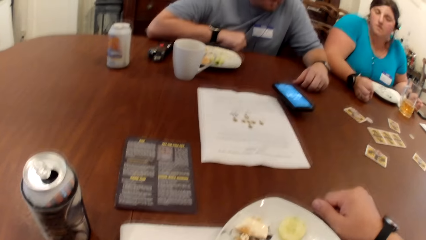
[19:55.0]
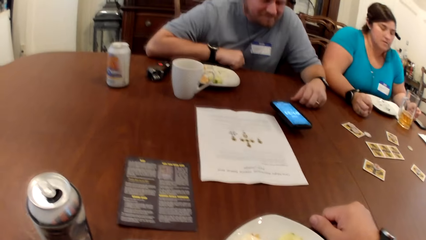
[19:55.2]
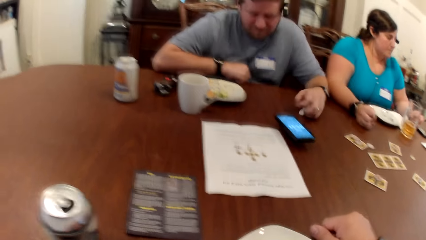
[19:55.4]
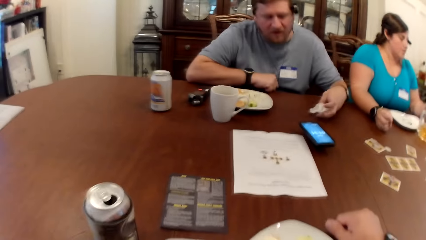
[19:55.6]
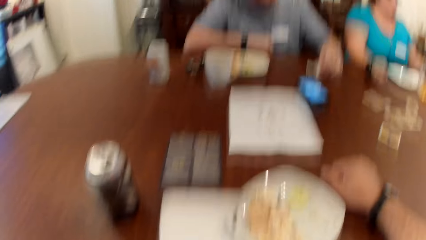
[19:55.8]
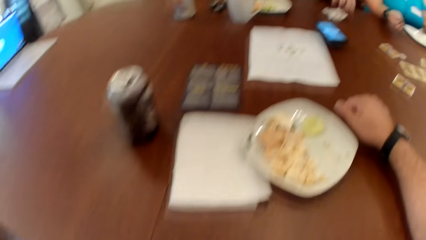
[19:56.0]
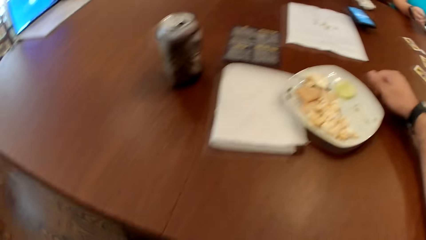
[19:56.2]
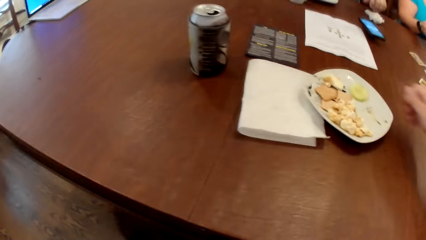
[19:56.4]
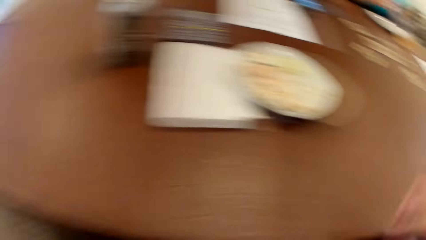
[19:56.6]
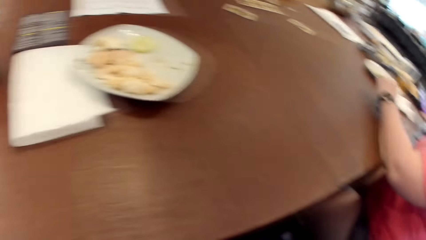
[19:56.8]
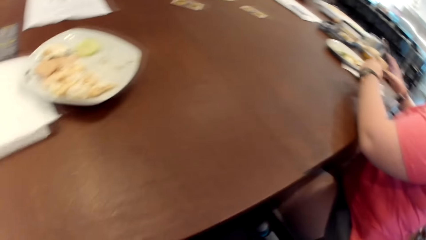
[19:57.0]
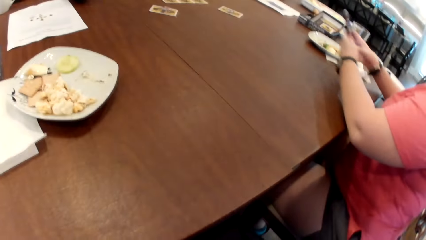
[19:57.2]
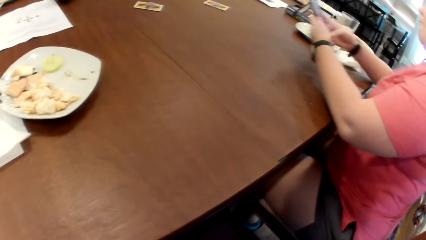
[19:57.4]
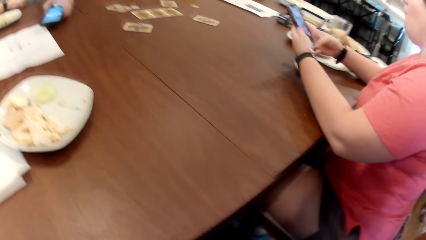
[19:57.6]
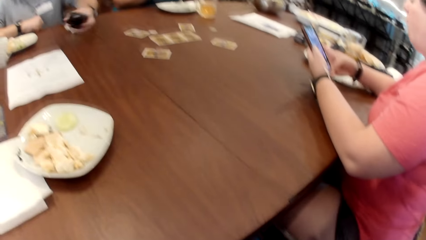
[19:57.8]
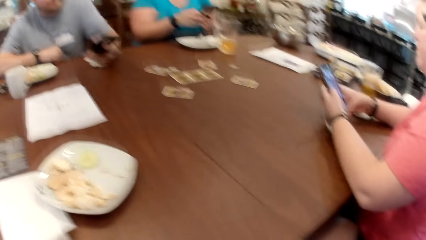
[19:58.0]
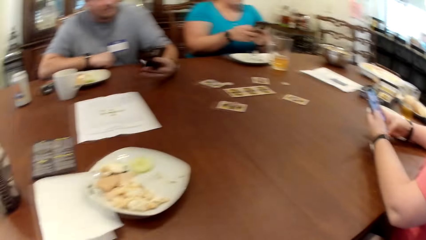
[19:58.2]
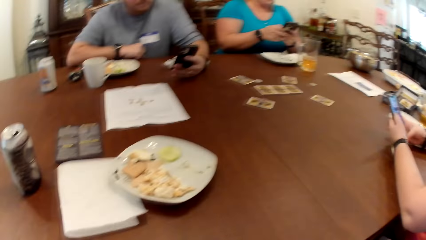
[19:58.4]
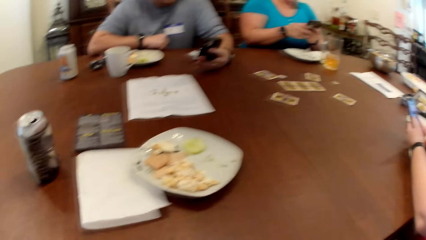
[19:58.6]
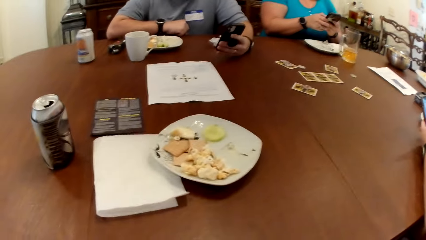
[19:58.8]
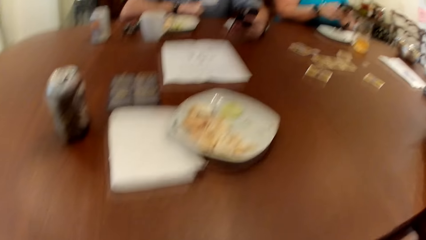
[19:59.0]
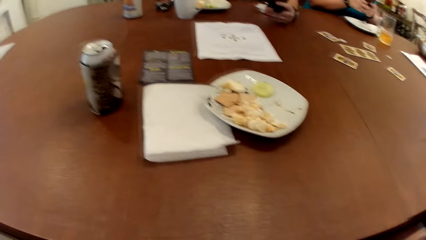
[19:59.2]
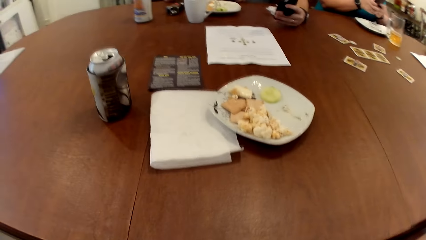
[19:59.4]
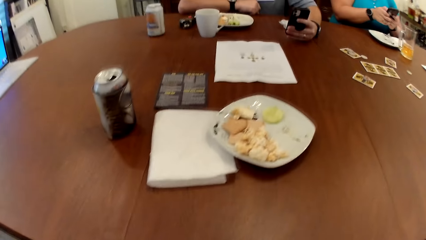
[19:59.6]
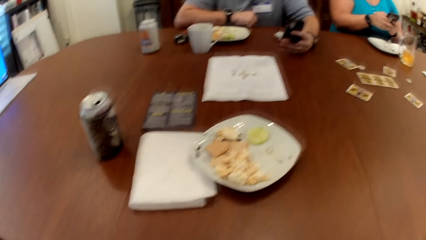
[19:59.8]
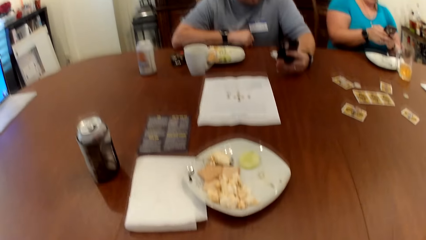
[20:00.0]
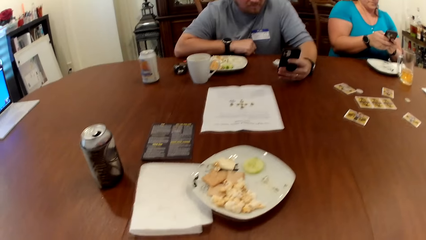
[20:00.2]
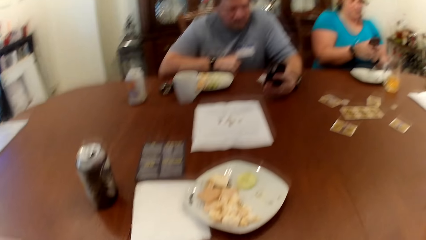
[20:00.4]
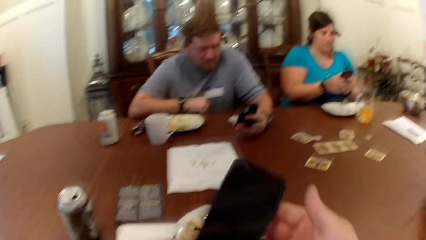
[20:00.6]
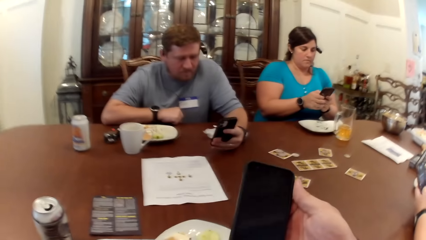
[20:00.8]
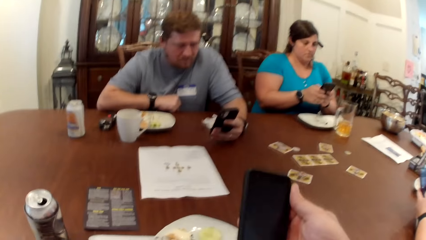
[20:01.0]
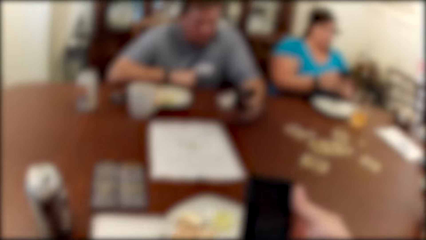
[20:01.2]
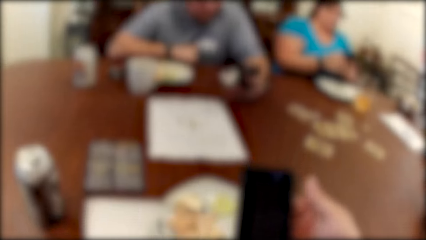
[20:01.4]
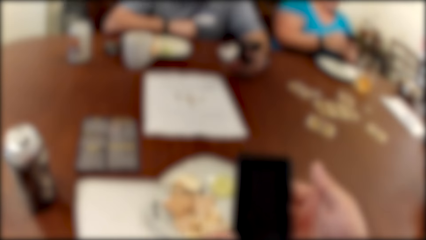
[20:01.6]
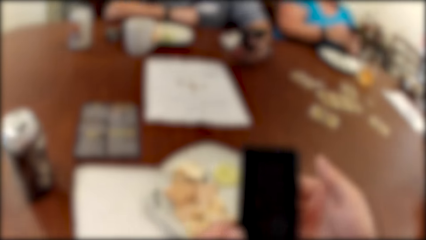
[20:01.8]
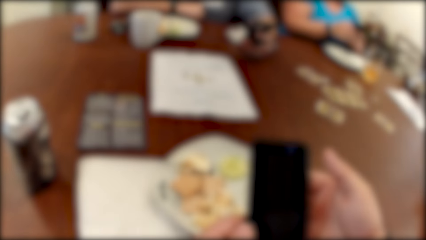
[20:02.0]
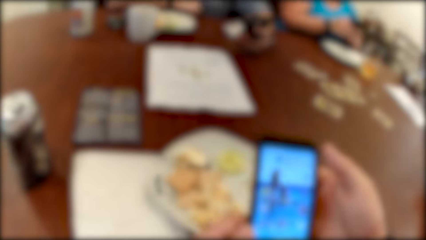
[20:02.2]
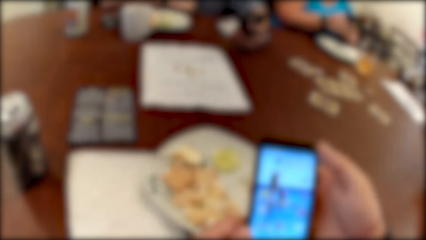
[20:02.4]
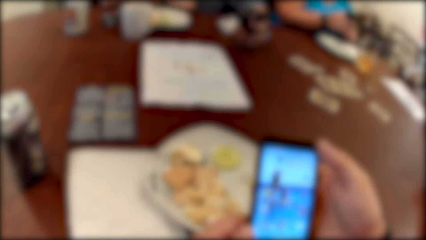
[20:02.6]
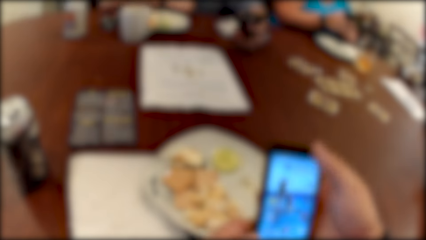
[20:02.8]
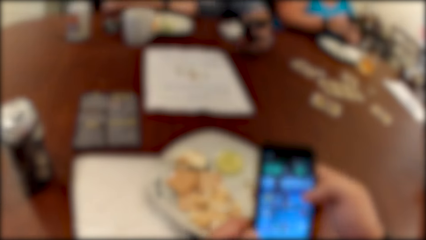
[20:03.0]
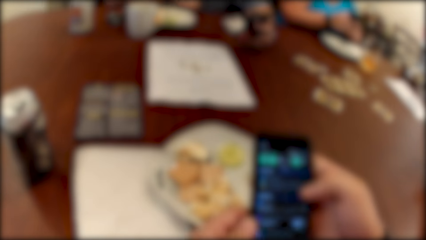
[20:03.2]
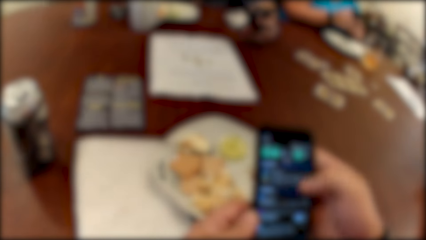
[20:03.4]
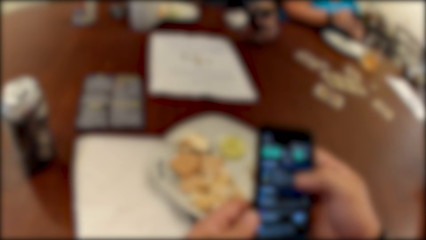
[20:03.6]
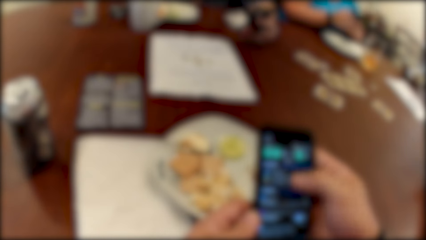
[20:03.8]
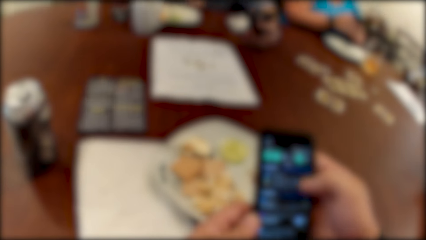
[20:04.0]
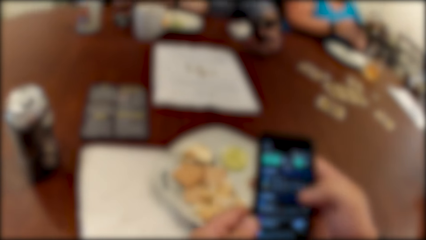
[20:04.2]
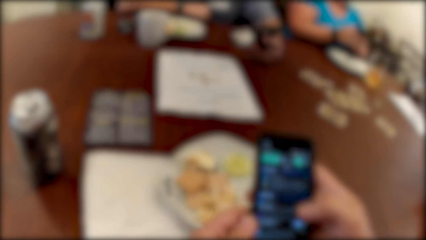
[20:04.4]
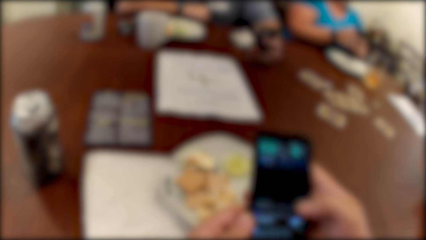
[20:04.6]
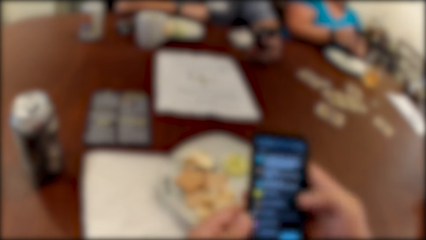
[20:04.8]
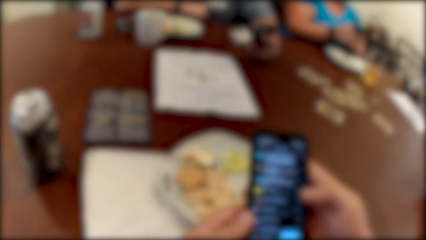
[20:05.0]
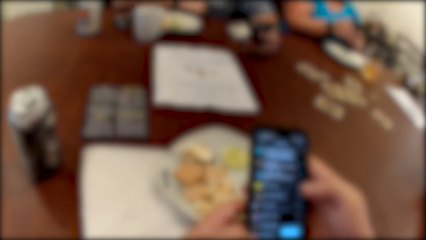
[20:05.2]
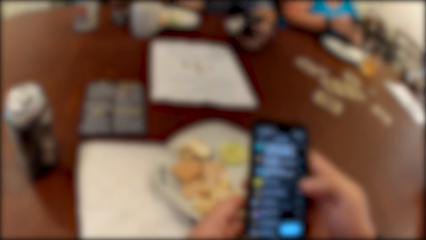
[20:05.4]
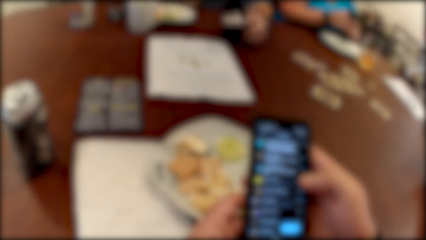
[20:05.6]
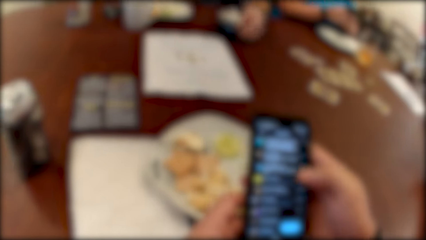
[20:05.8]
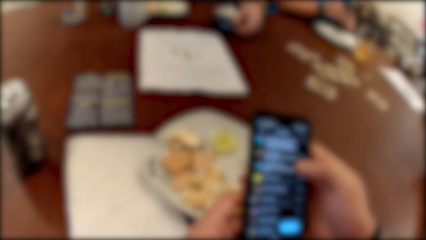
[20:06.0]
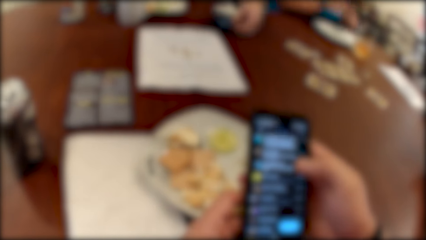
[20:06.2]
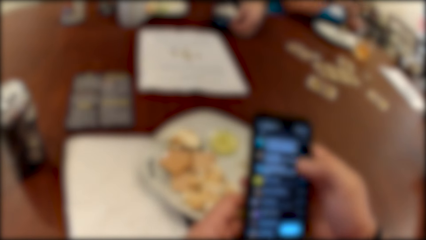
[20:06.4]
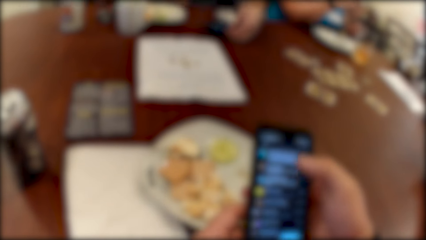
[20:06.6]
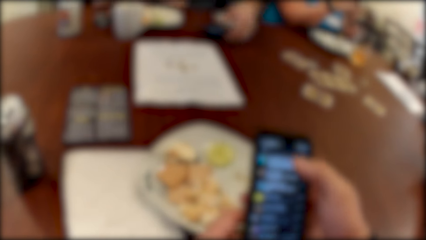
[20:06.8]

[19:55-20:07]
A woman operates a phone with her hands. A man operates a phone with his left hand. Another woman operates a phone with her hands. The camera wearer operates a phone with both hands. He picks up the phone.

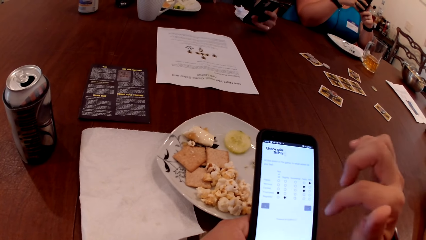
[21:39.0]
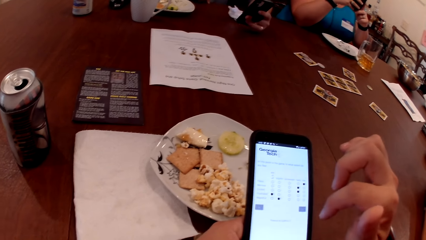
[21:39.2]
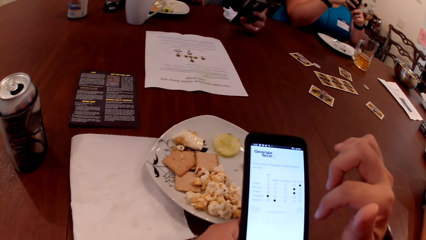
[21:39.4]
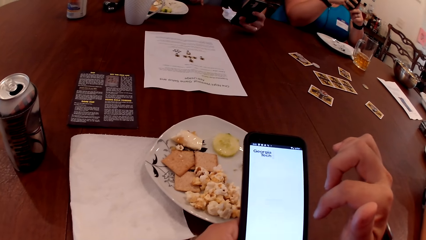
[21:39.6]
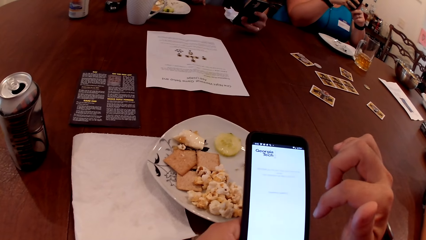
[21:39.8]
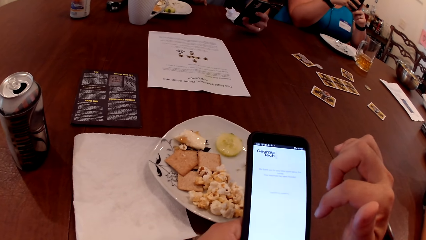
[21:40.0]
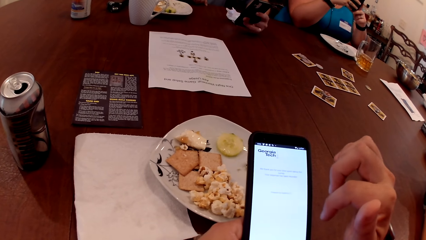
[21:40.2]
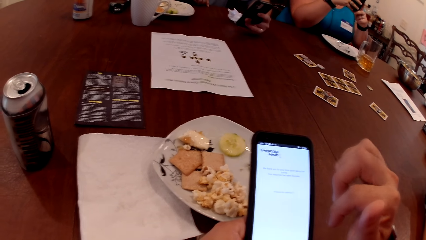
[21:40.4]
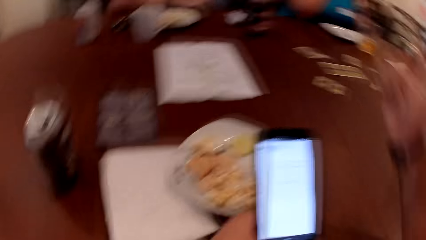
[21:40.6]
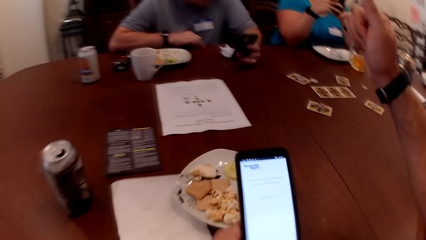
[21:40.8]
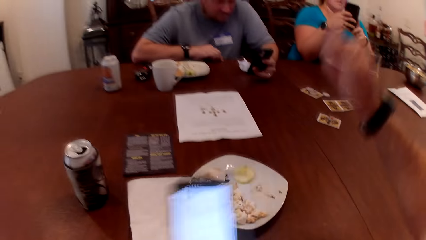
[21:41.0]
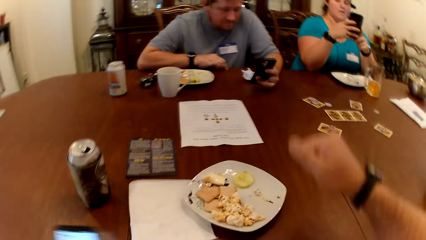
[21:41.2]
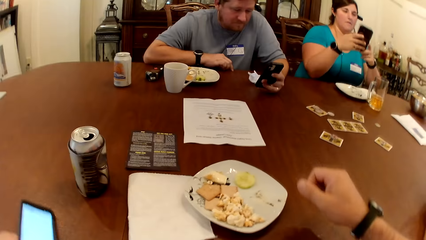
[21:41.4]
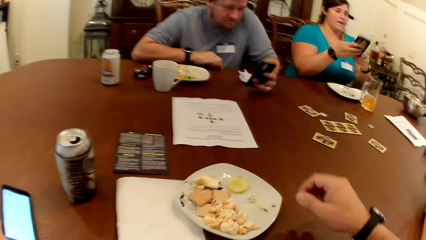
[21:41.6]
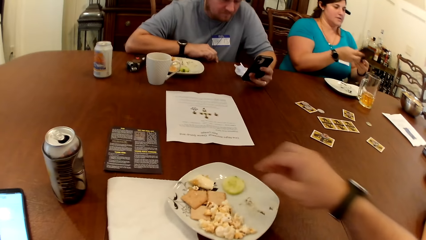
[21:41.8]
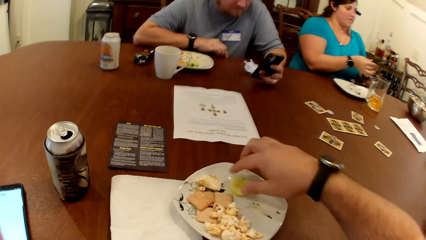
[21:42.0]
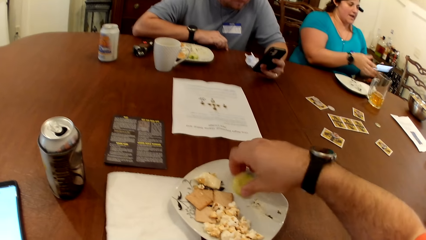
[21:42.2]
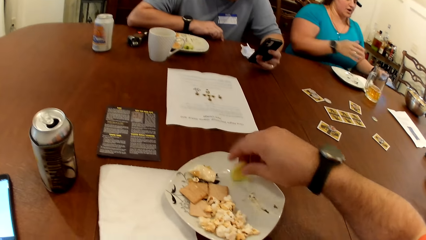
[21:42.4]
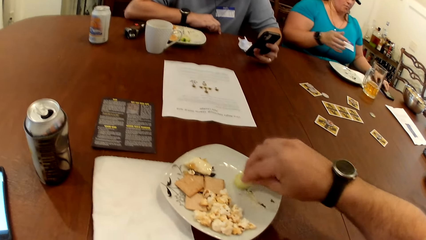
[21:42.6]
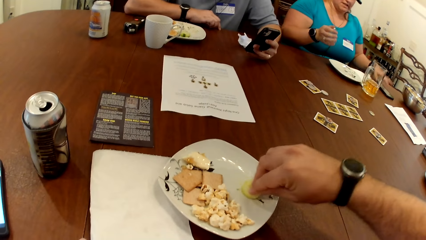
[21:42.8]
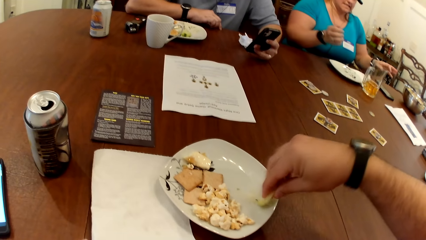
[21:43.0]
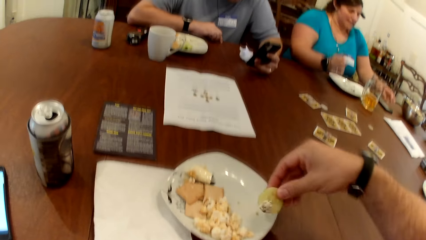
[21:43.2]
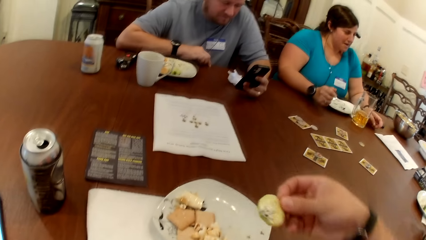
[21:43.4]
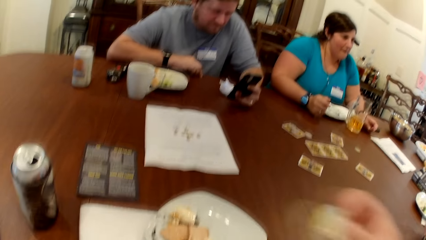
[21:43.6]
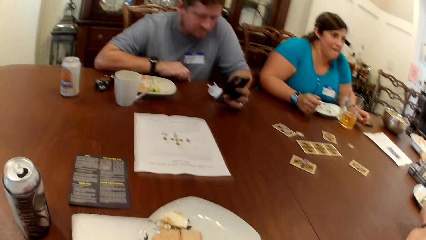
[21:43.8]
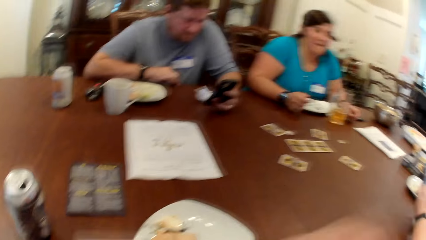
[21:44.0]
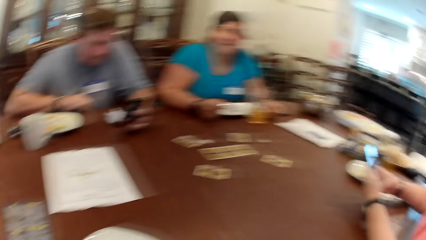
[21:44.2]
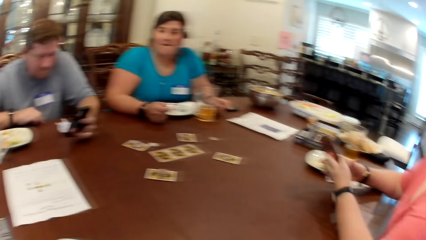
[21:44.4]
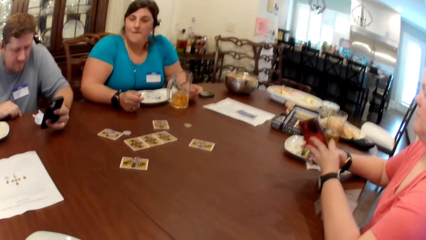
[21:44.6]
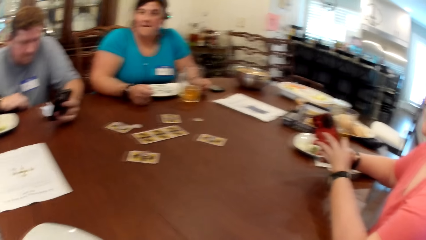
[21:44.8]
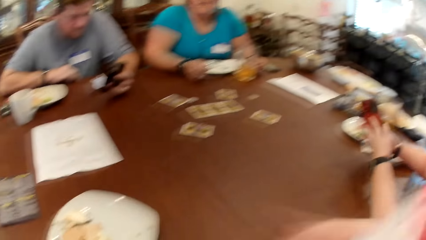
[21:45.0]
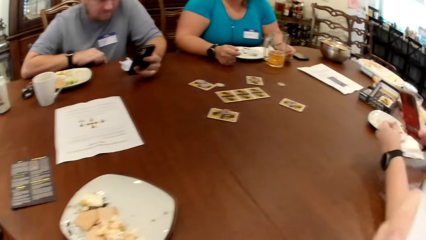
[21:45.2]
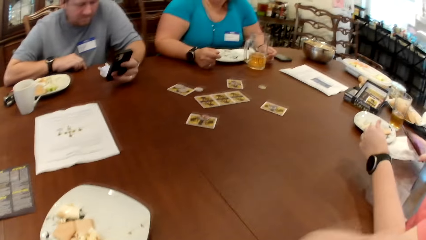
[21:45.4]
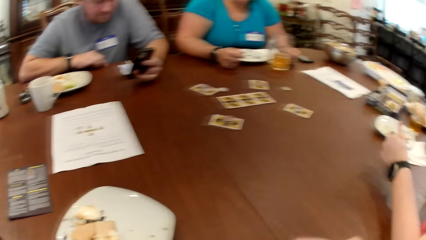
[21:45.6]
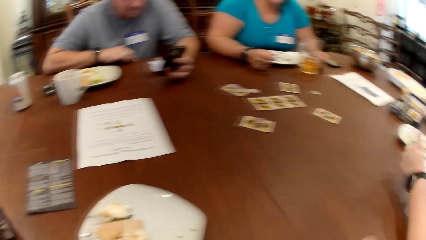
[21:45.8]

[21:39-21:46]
The camera wearer places his phone on the table with his left hand. A woman places the phone in her hand on the table with her right hand. The camera wearer picks food from the plate. He scoops some veggie dip with a sliced cucumber in his right hand. He eats the sliced cucumber in his right hand. The woman places her hands on the table. The camera wearer looks around. He wipes his hands with his napkin. Another woman places the phone on the table with her right hand.
